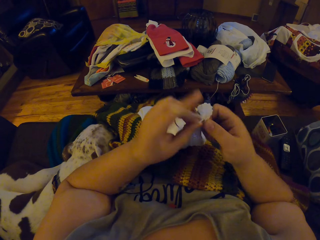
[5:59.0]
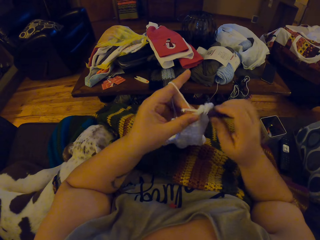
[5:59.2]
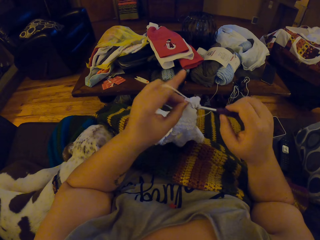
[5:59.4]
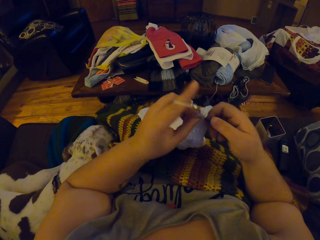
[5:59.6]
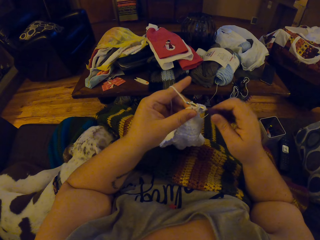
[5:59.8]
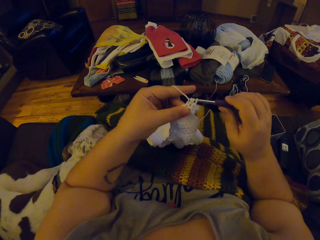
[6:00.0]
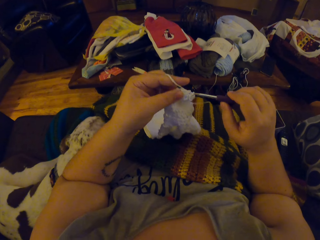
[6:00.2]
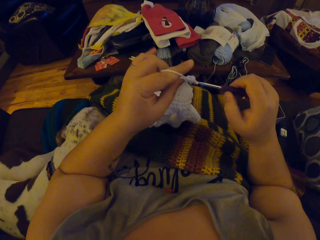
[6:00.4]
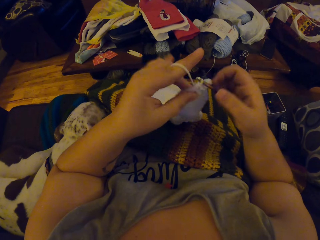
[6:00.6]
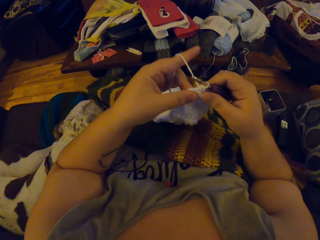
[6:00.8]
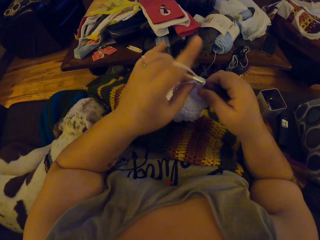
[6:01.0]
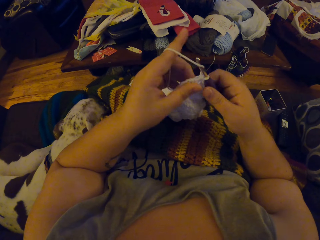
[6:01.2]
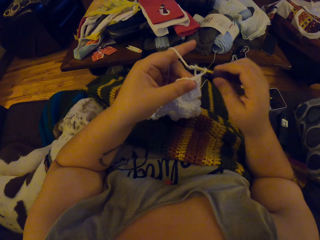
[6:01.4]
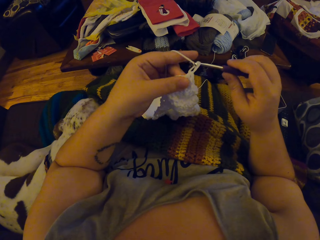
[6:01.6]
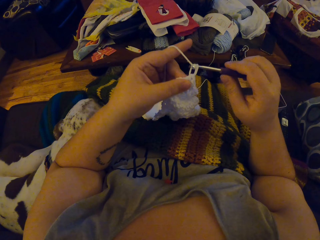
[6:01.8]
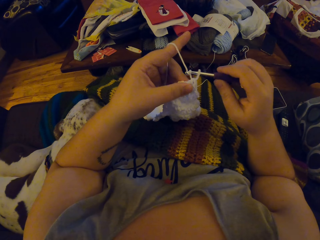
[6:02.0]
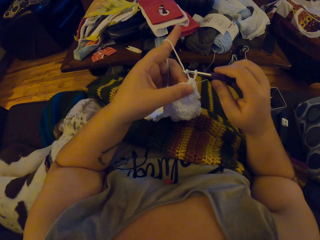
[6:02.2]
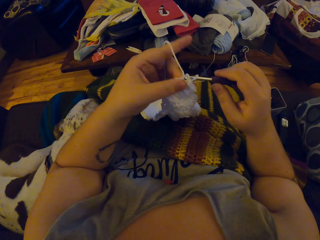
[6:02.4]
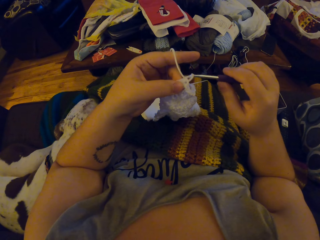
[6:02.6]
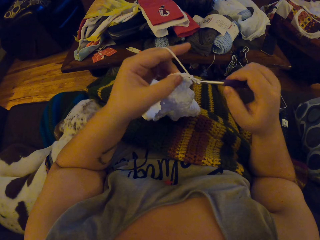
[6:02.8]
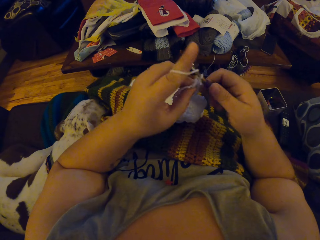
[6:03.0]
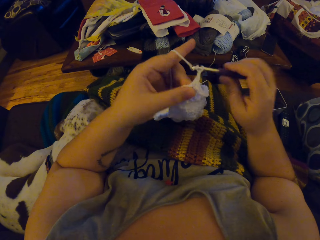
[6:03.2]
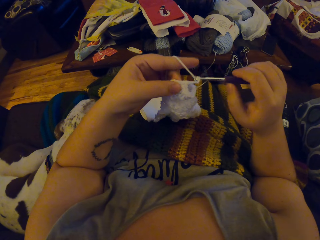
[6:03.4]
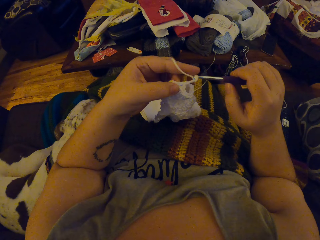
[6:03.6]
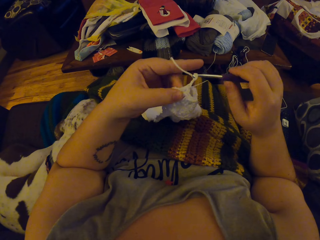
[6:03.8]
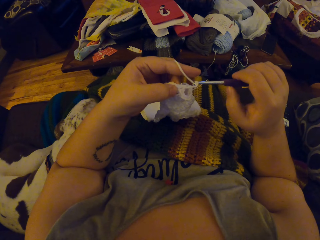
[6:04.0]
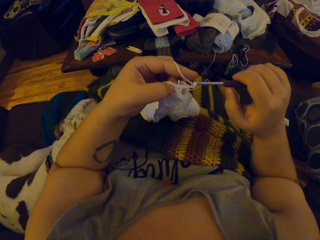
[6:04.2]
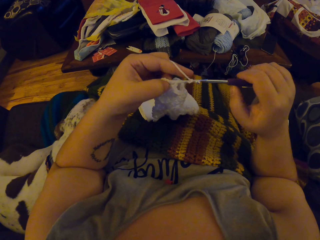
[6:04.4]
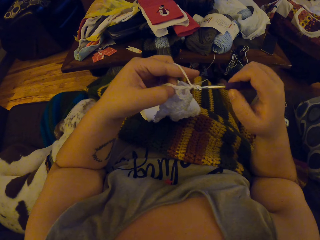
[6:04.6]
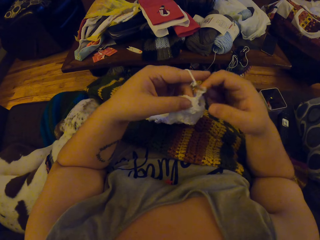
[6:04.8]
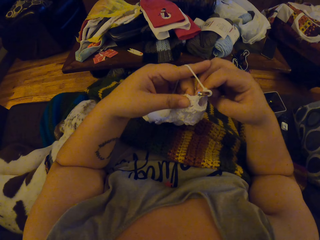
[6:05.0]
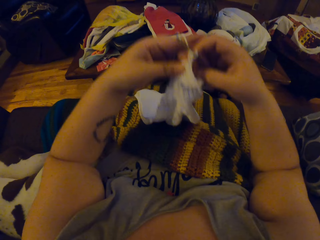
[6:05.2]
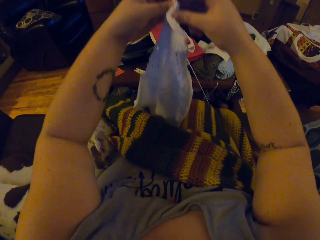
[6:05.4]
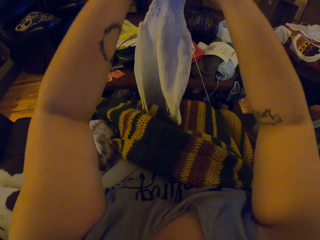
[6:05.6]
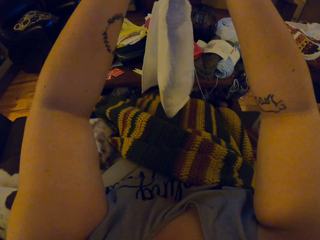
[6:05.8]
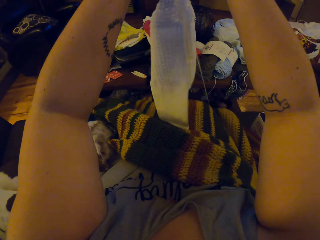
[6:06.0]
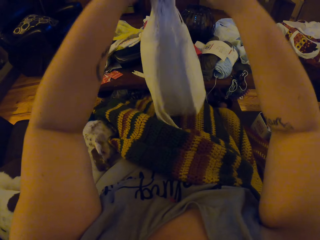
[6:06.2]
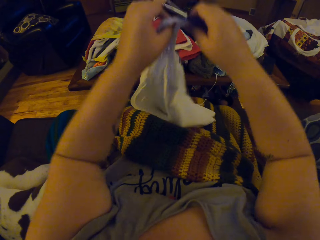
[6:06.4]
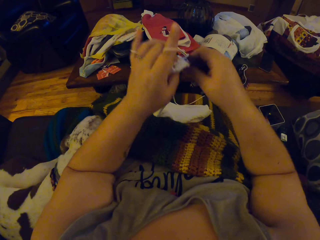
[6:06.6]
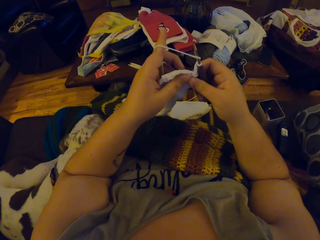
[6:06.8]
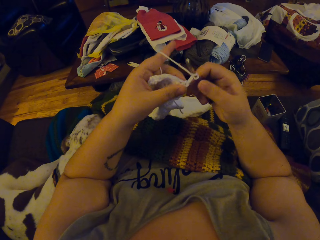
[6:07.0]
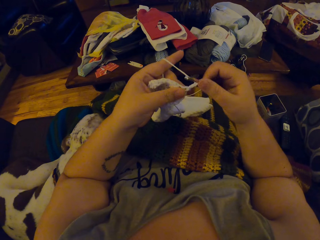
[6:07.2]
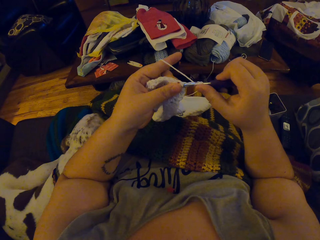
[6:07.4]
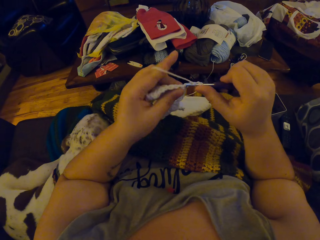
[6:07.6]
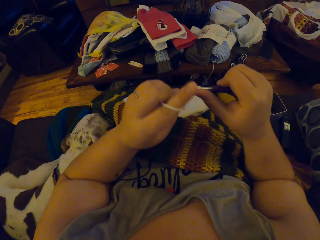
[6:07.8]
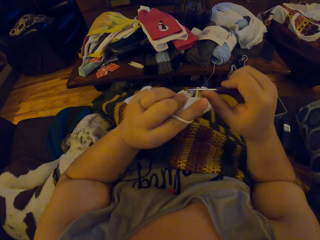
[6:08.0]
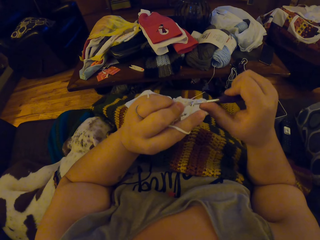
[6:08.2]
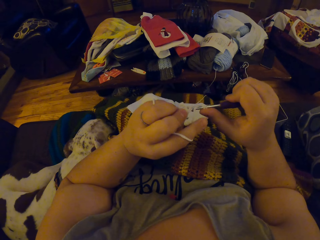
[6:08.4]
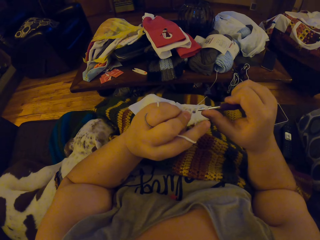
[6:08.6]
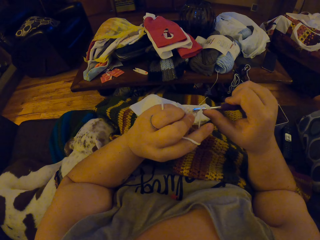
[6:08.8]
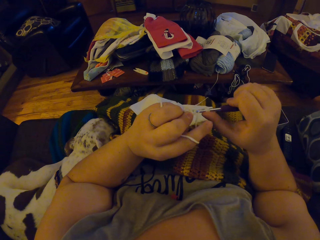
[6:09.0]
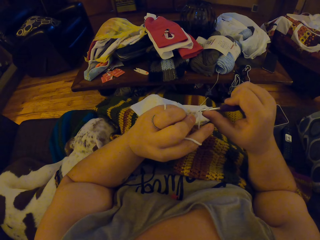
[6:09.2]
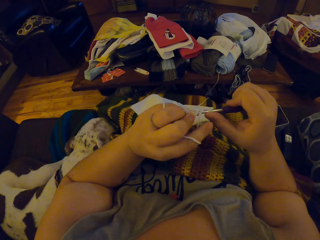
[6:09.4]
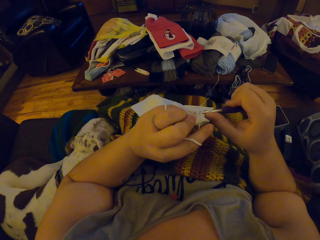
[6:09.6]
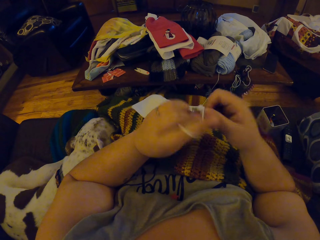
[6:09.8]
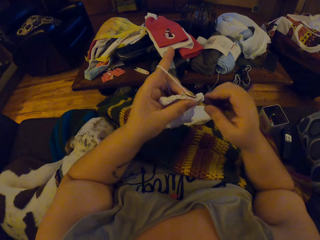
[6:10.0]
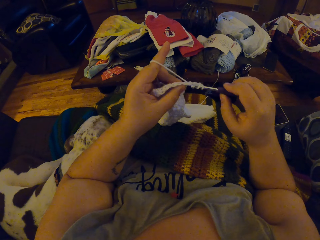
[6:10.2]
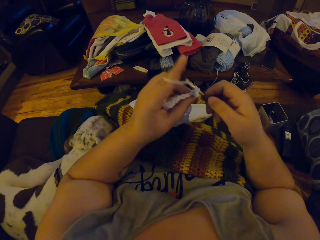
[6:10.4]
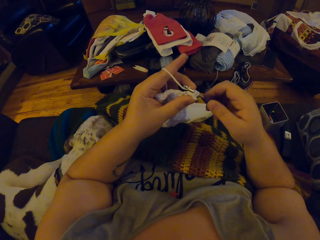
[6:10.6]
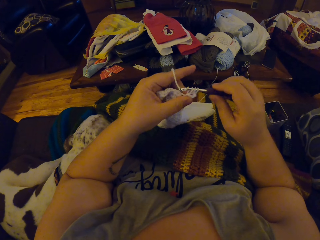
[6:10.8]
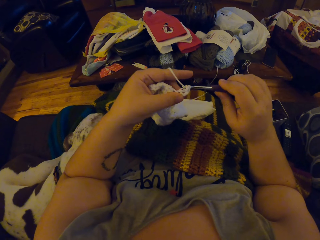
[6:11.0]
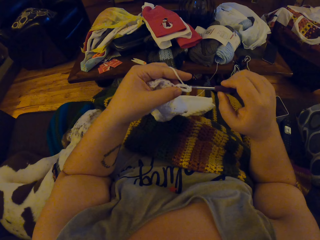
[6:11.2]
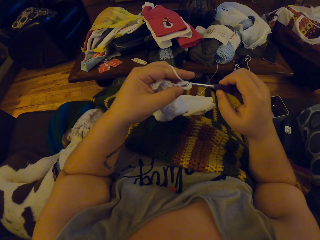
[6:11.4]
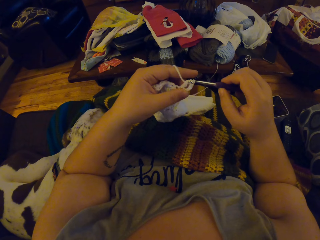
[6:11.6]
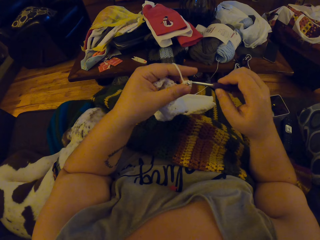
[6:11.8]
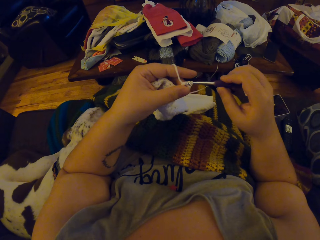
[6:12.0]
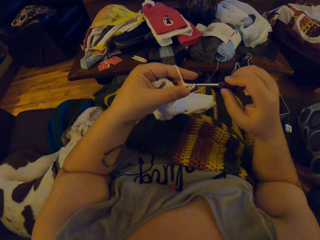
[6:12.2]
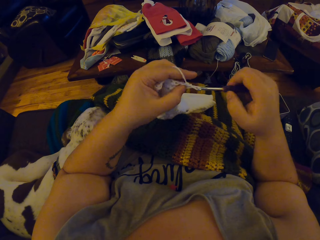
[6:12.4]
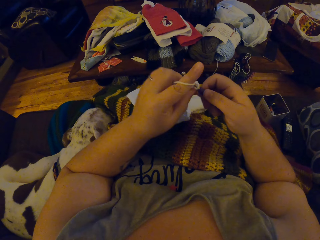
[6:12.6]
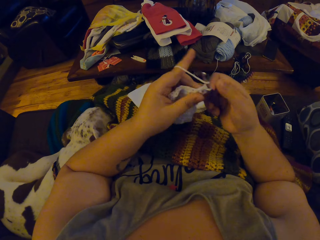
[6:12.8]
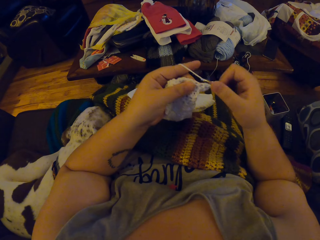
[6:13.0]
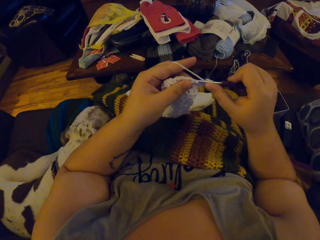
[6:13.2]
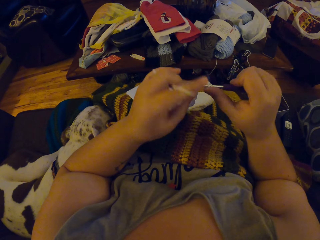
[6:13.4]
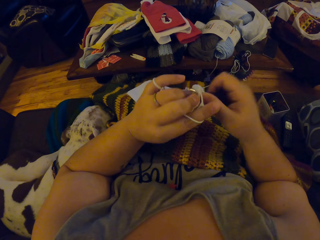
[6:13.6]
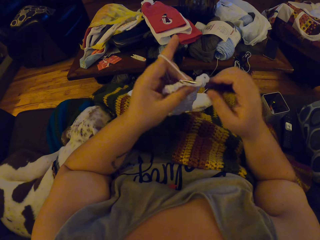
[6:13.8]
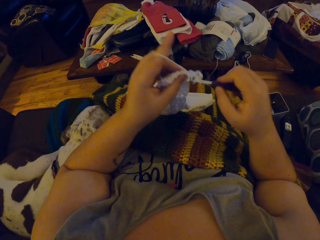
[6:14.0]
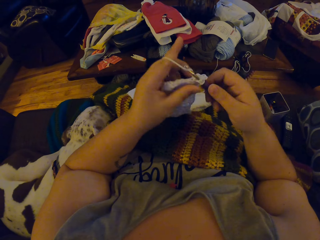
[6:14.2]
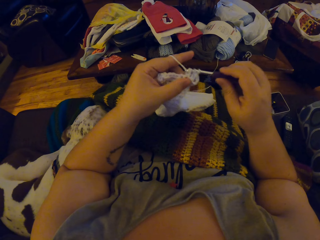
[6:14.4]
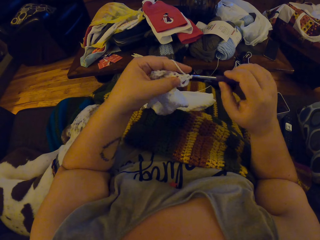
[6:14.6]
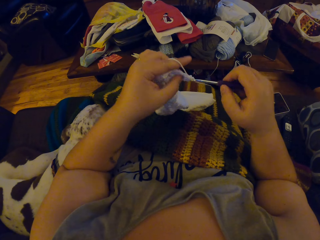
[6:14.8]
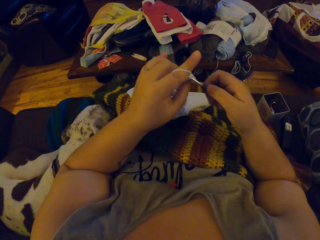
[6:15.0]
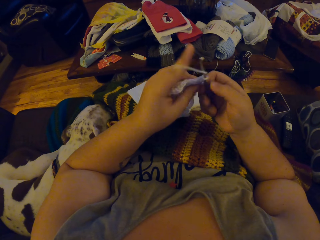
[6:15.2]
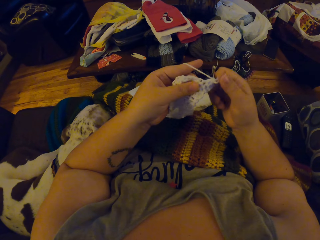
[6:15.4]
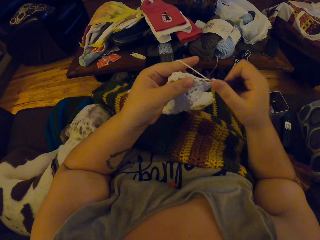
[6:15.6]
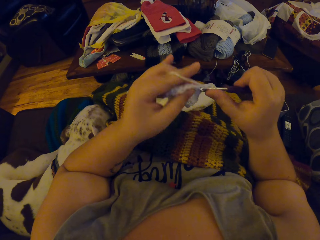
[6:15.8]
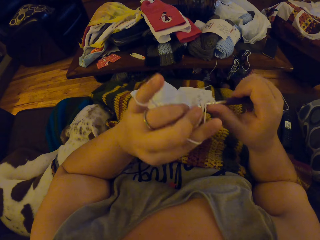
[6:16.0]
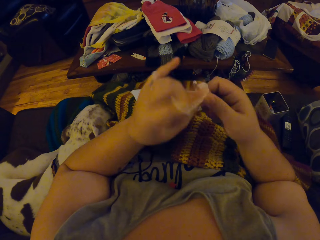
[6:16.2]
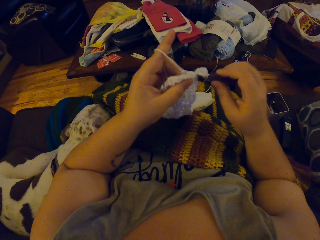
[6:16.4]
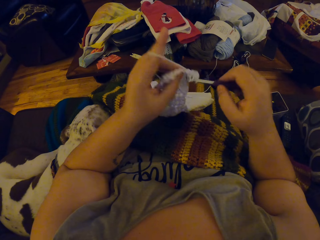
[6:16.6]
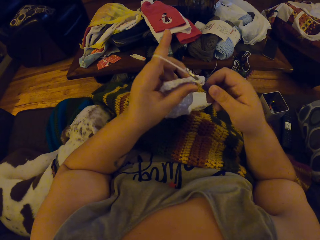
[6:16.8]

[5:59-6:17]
The camera wearer holds the knitted white cloth and knitting needle with her right hand. She knits with the knitting needle in her right hand and her left hand. She adjusts the knitted white cloth with her hands. She raises up the garment and puts down the garment. She knits with the knitting needle in her right hand and her left hand. She interlocks a loop of thread using the crochet hook.

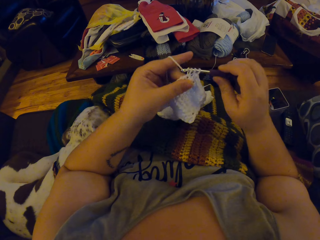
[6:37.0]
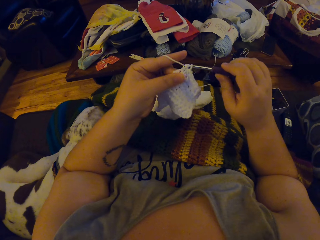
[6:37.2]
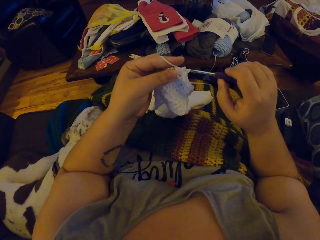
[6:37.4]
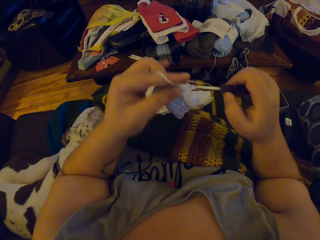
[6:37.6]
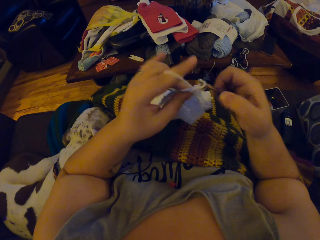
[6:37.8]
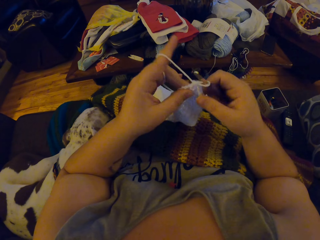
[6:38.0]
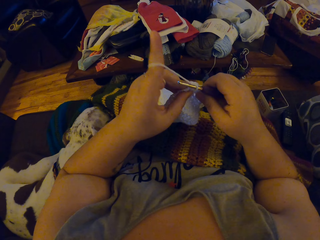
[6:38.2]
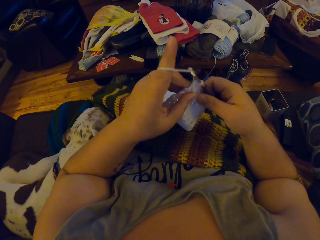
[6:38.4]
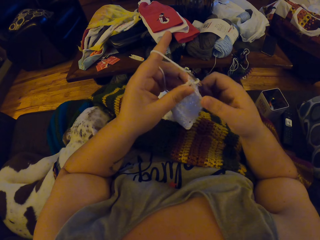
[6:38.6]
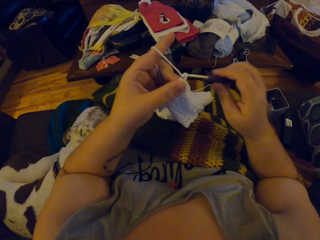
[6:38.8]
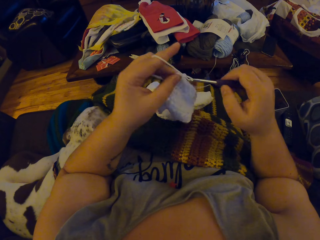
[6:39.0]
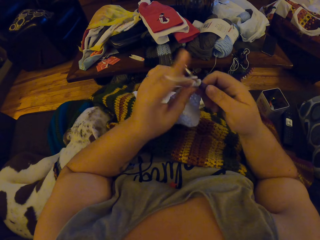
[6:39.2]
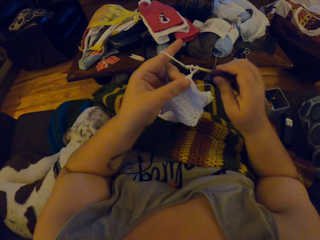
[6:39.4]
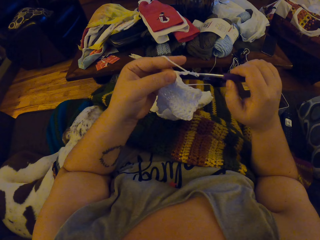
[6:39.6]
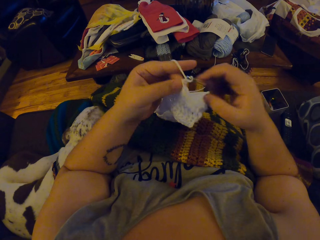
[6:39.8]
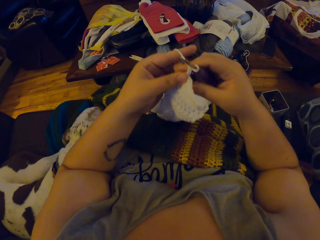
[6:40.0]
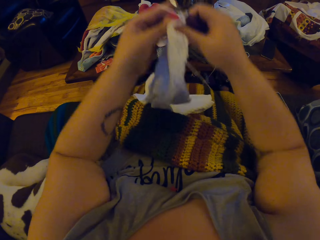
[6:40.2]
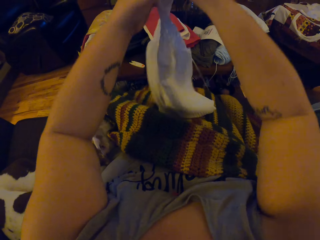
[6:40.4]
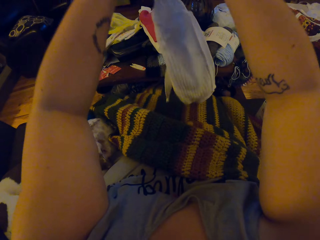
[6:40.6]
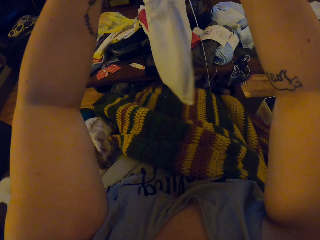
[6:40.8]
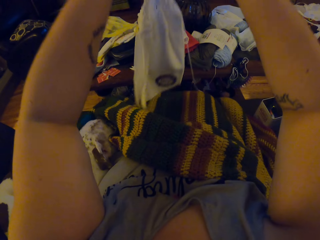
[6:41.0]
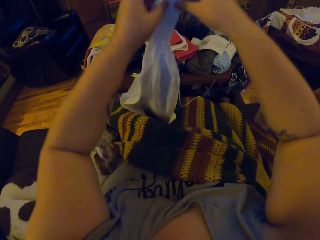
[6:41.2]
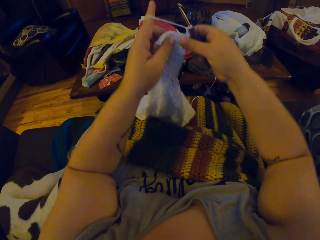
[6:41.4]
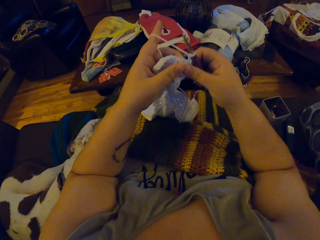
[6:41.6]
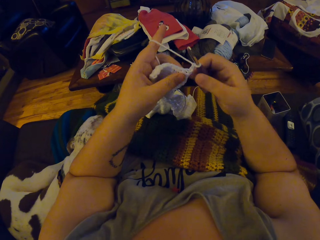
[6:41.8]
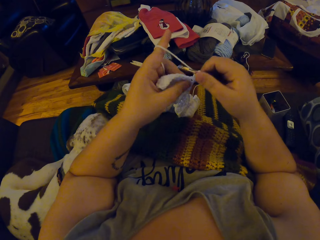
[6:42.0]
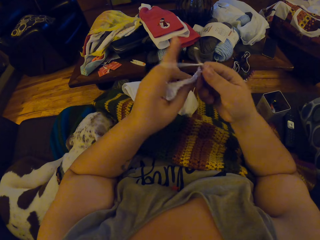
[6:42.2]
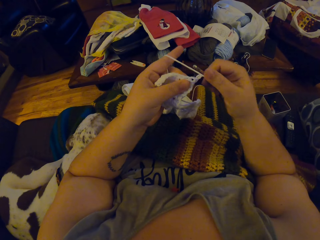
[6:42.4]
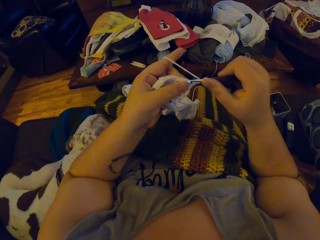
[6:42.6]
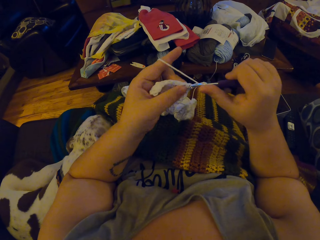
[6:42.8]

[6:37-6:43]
The camera wearer holds the knitted white cloth and knitting needle with her right hand. She knits with the knitting needle in her right hand and her left hand. She adjusts the knitted white cloth with her hands. She raises up the garment and puts down the garment. She knits with the knitting needle in her right hand and her left hand.
